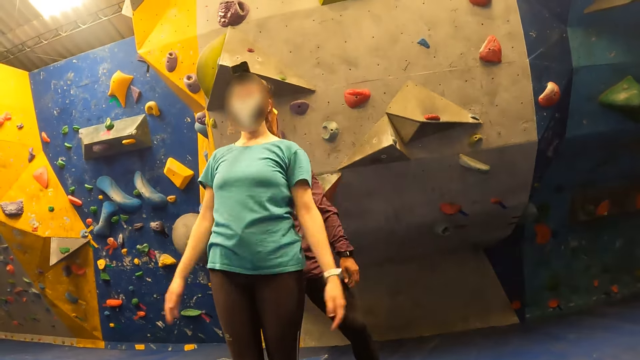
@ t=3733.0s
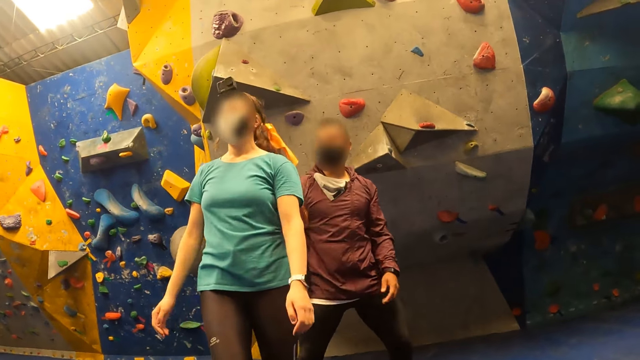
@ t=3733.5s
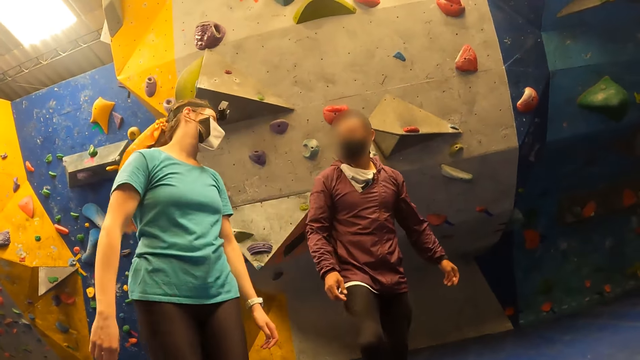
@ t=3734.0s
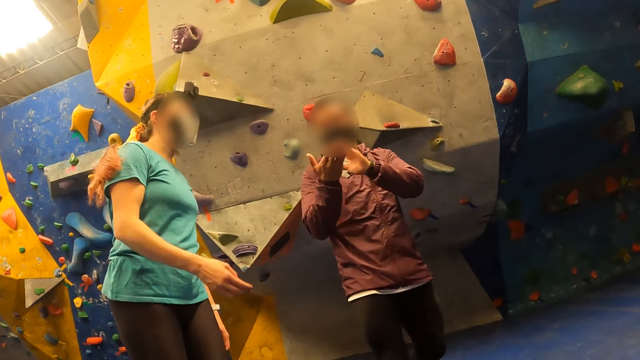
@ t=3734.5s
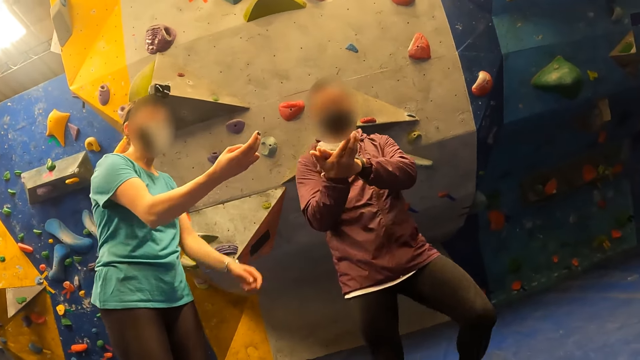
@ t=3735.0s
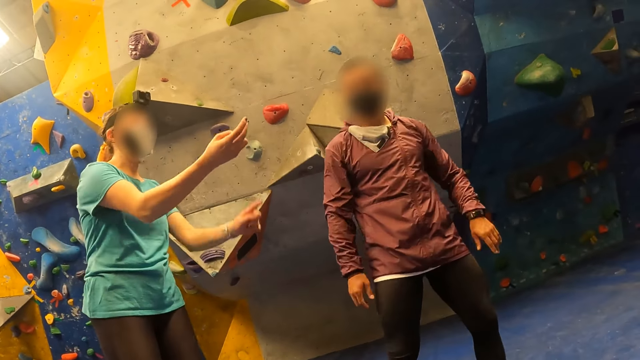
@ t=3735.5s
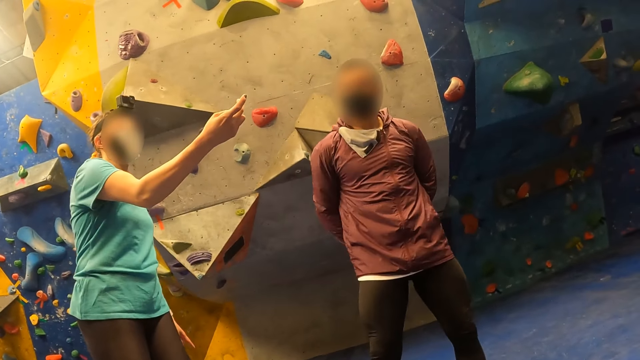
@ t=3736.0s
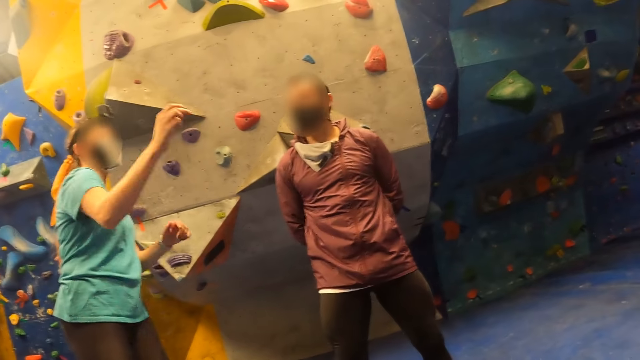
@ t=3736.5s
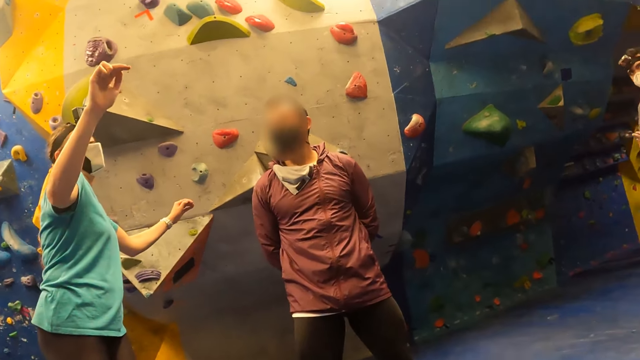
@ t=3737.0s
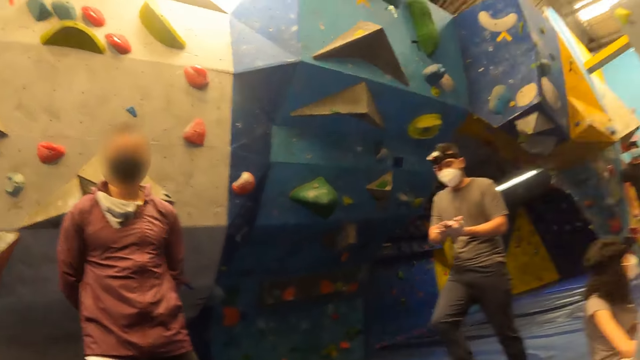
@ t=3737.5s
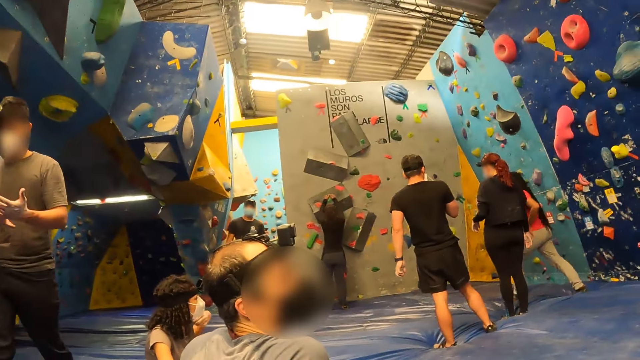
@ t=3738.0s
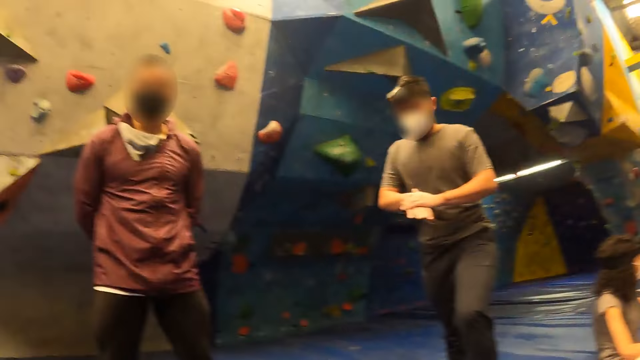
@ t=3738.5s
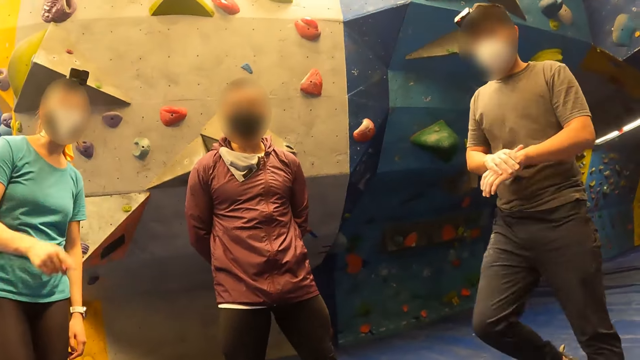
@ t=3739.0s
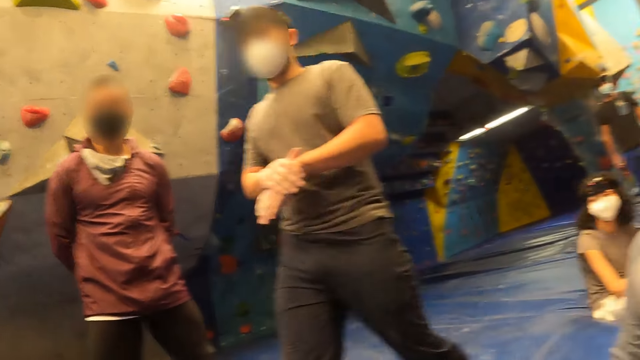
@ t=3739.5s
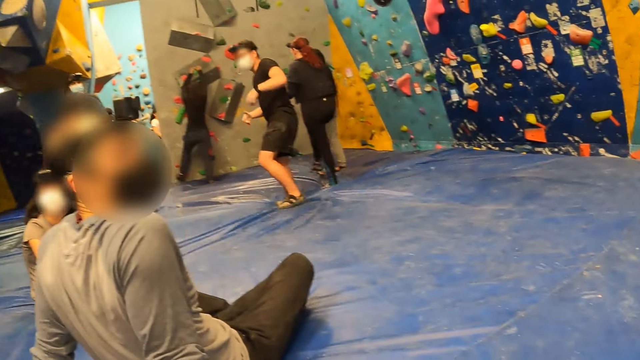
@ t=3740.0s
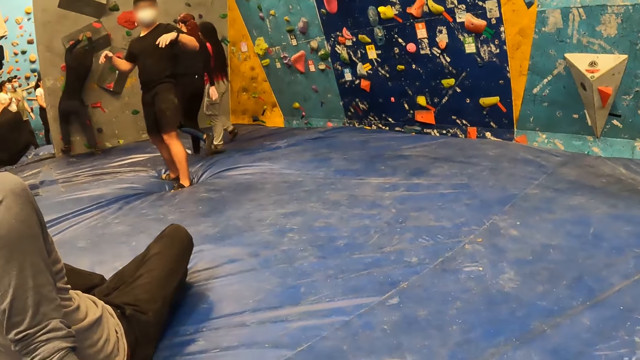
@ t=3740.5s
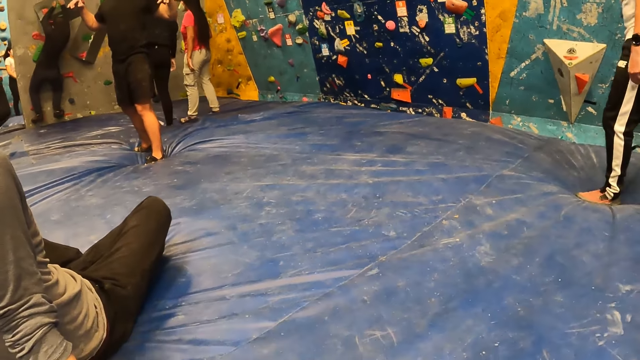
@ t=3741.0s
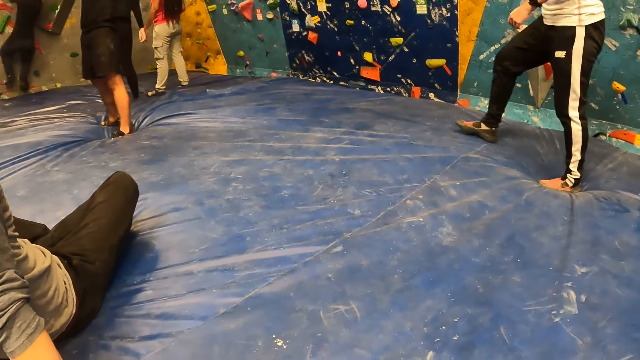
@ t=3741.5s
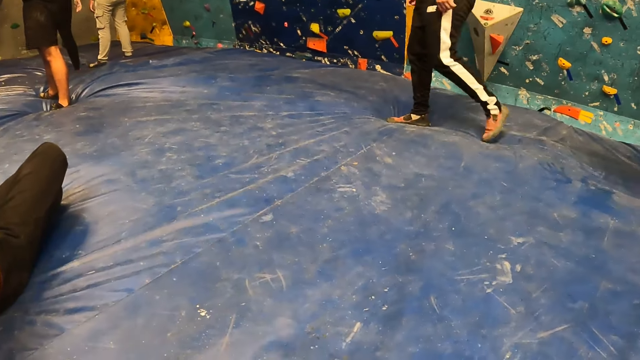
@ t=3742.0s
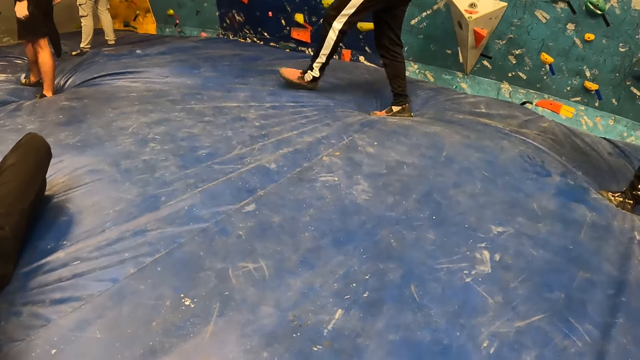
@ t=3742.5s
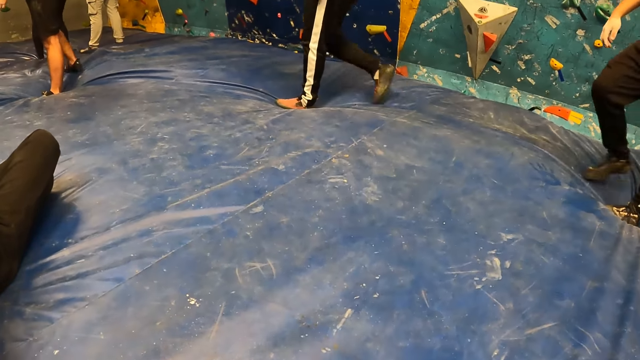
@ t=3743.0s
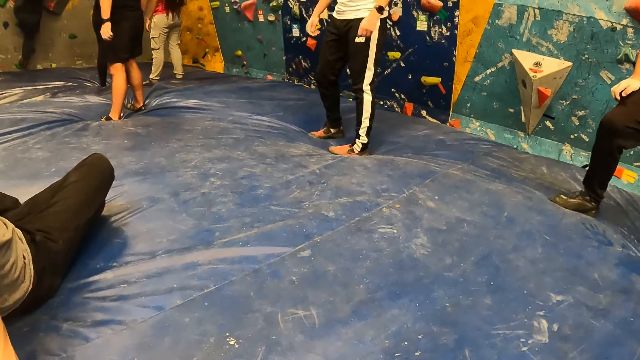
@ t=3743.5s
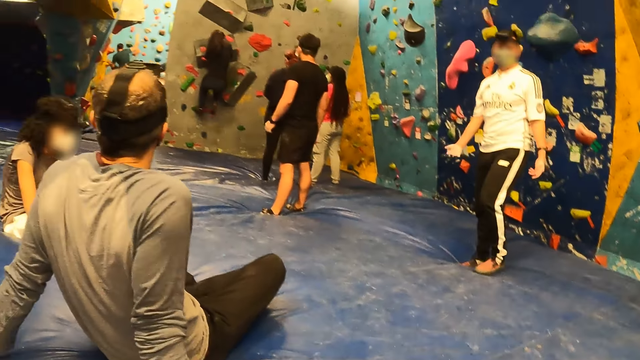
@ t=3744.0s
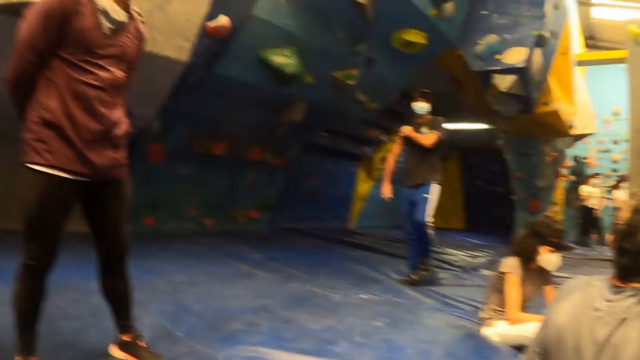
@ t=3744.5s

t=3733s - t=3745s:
A lady drops the hands. A man walks in the climbing room and interacts with the lady. The camera wearer looks around.

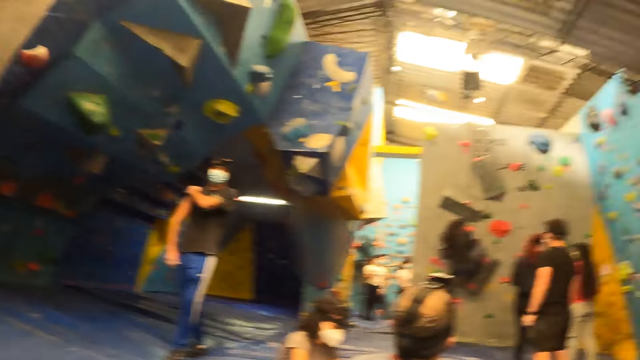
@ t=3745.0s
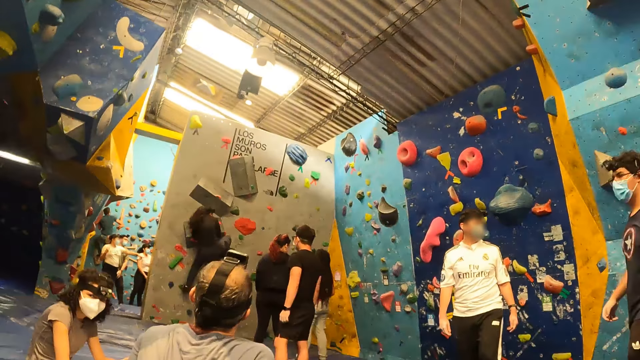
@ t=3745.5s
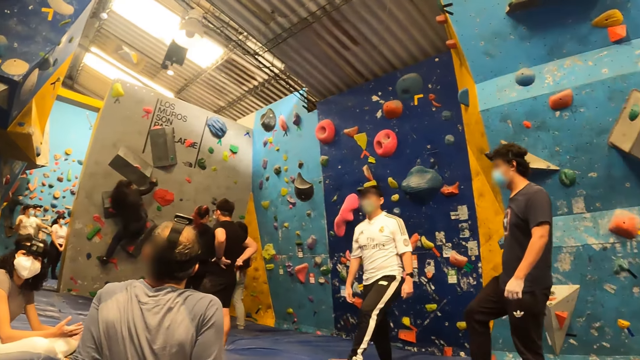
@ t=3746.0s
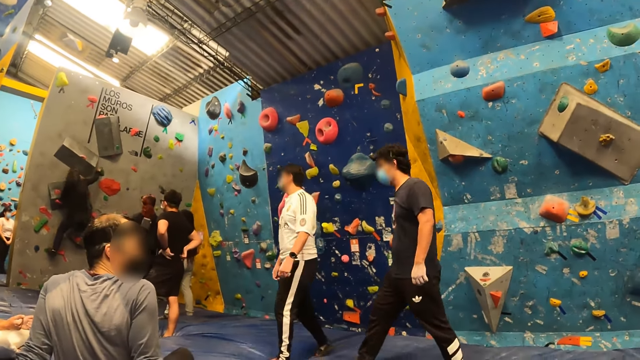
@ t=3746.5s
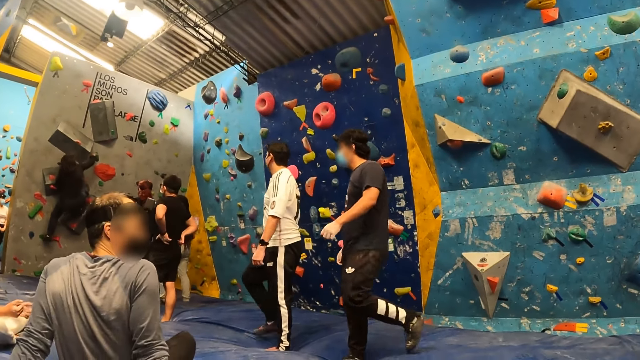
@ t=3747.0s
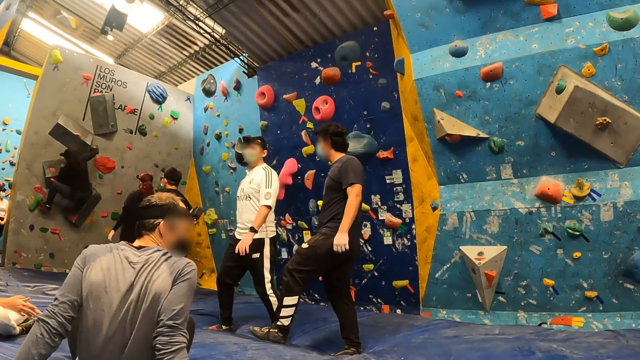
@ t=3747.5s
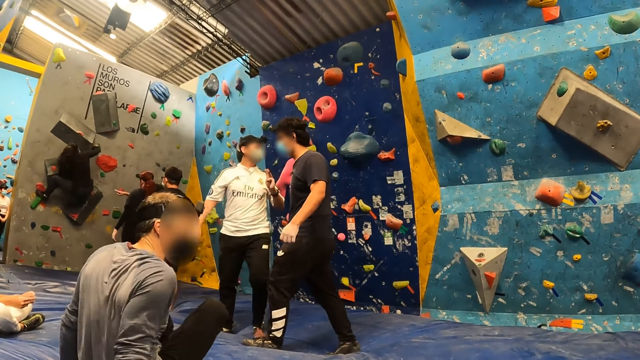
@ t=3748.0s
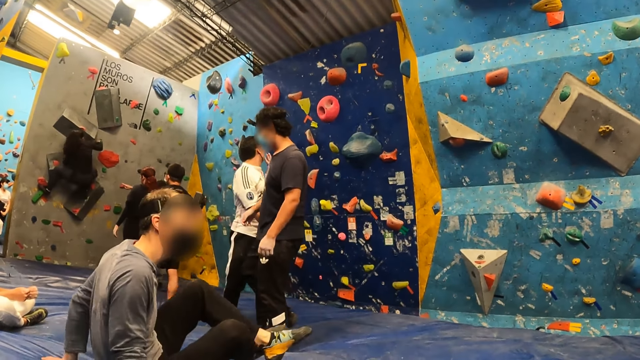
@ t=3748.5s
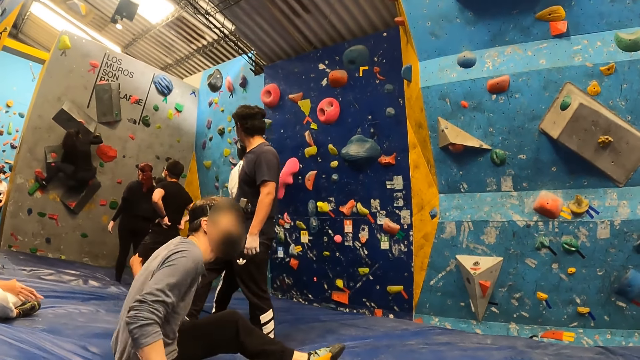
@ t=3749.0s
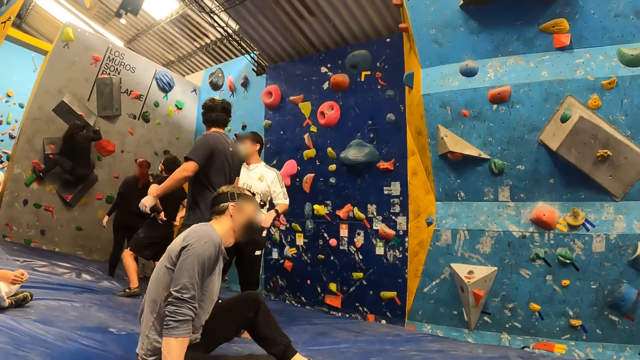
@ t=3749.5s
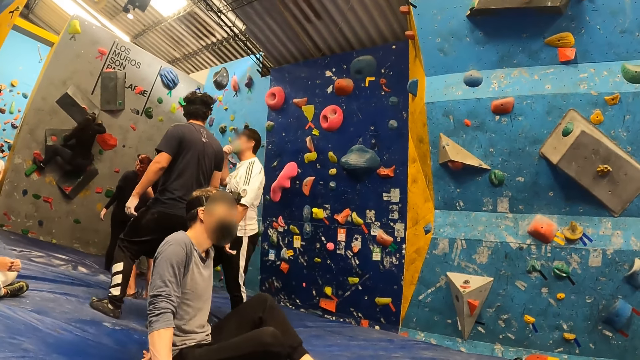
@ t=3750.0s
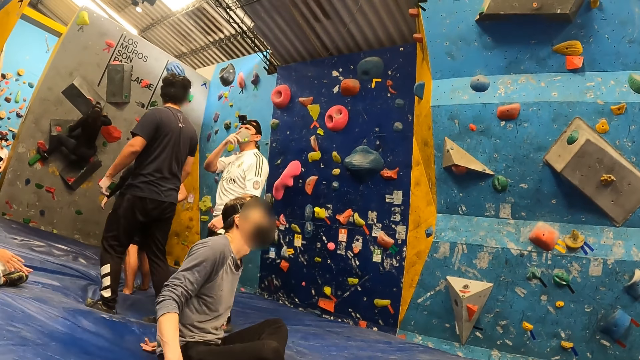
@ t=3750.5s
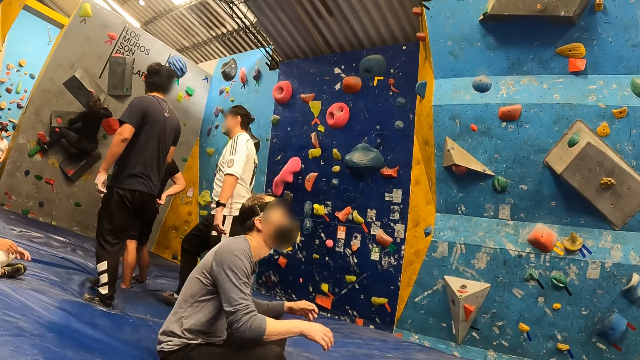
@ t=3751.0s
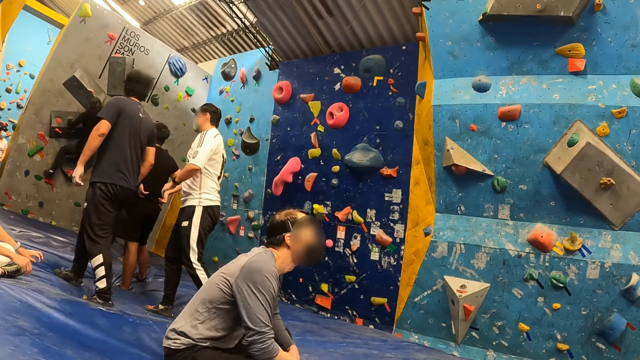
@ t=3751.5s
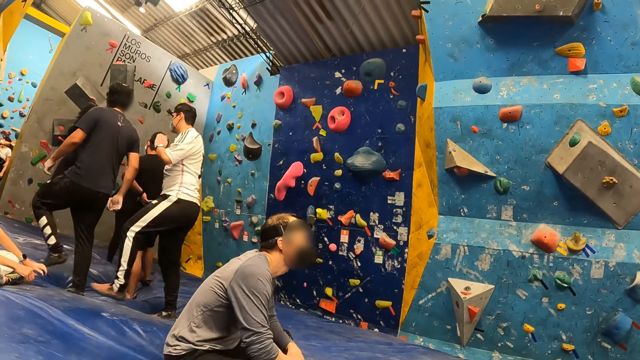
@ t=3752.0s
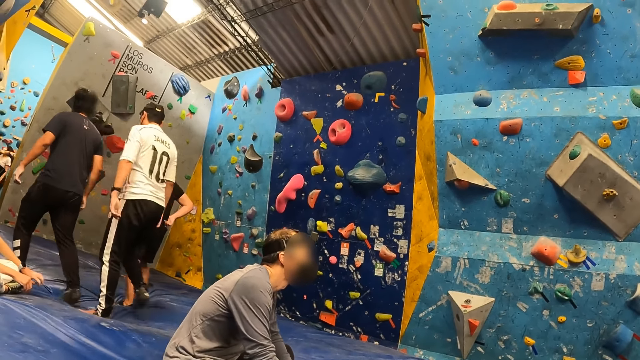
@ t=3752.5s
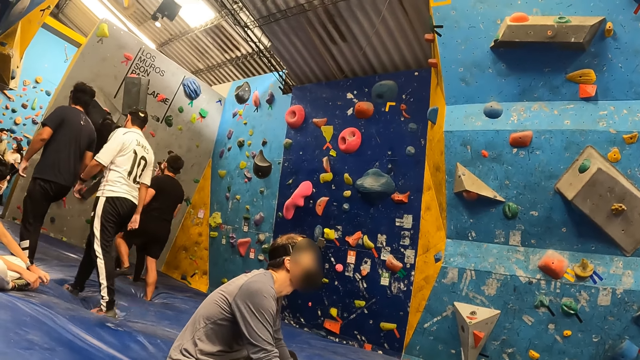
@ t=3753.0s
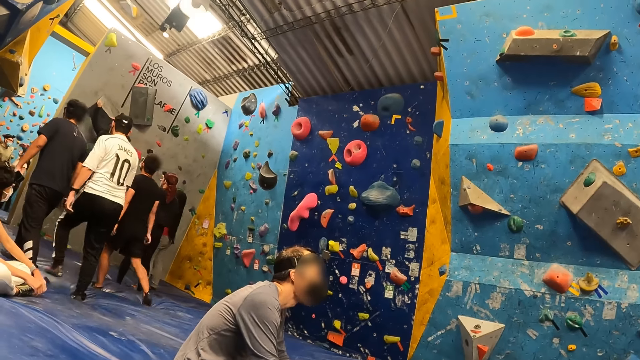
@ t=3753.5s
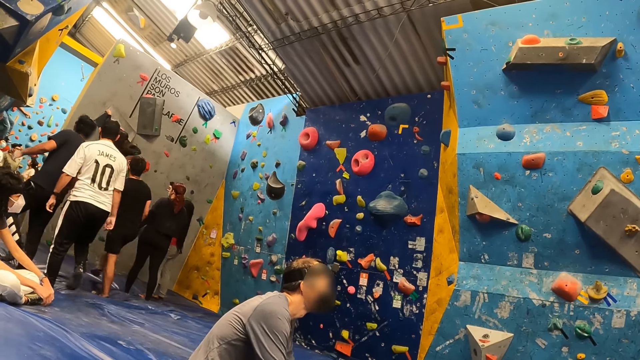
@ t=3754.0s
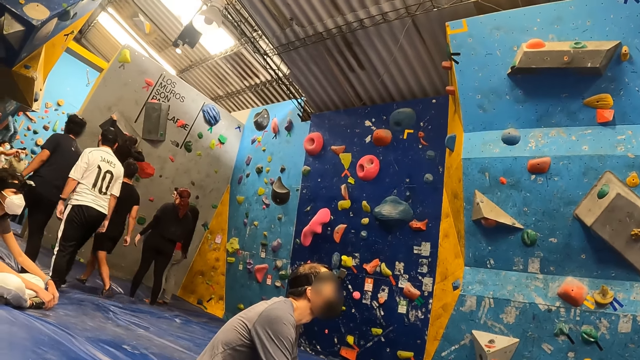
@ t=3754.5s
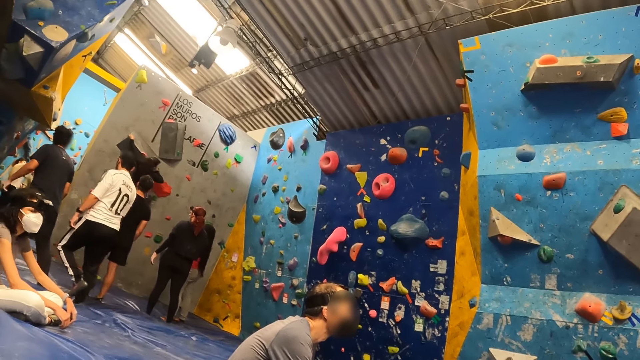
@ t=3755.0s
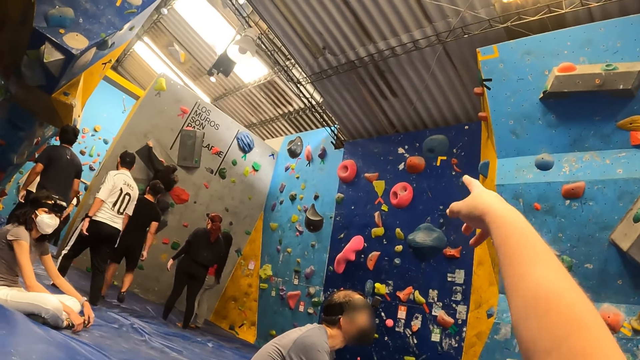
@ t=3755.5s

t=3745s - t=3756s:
A man adjusts sitting position. The camera wearer points at the climbing wall.
